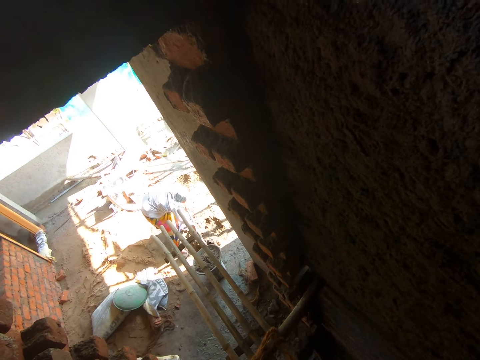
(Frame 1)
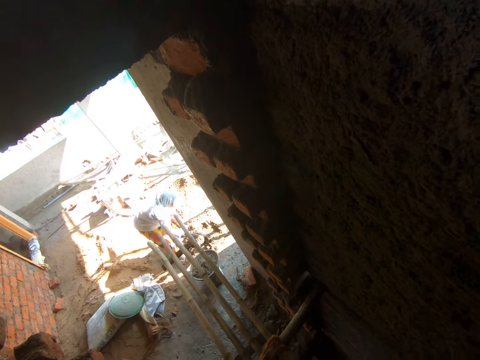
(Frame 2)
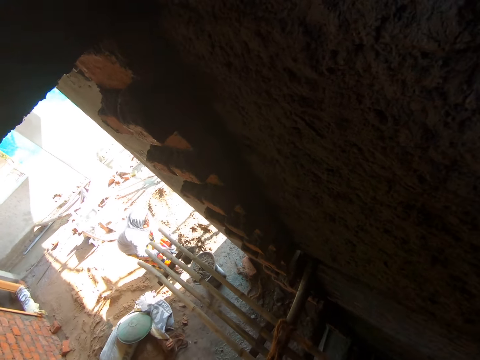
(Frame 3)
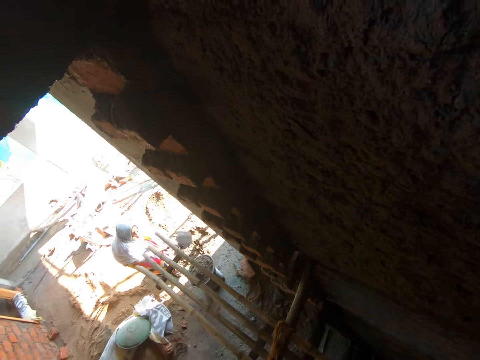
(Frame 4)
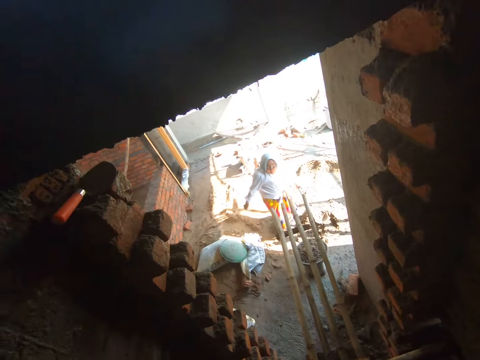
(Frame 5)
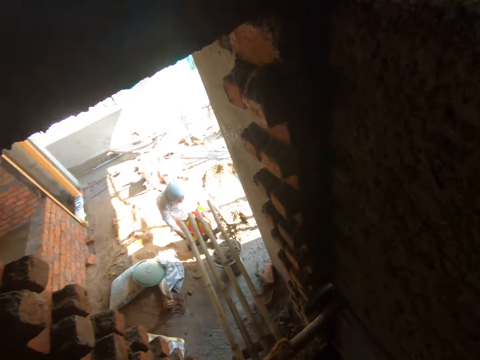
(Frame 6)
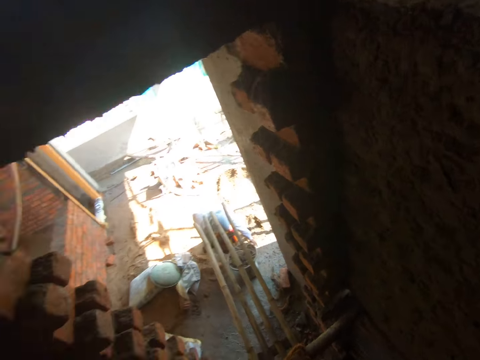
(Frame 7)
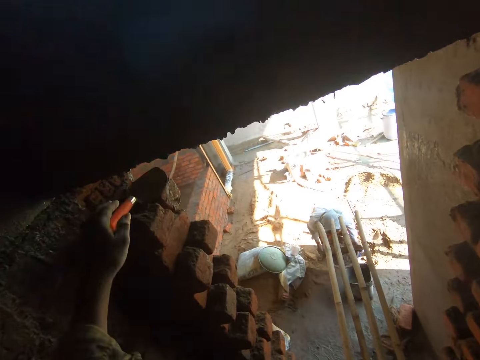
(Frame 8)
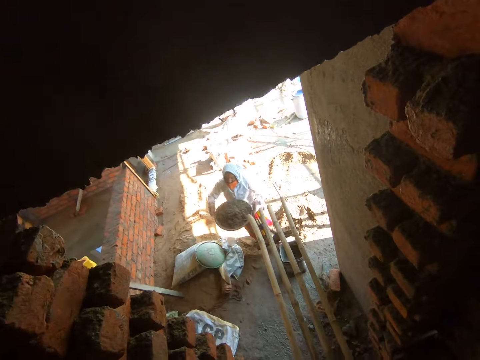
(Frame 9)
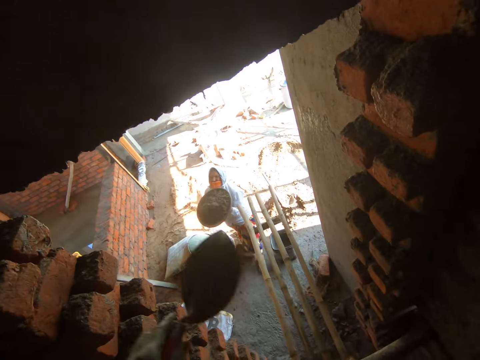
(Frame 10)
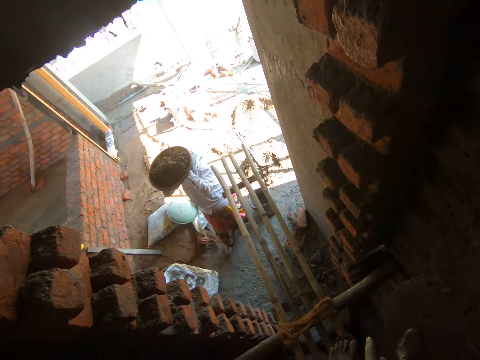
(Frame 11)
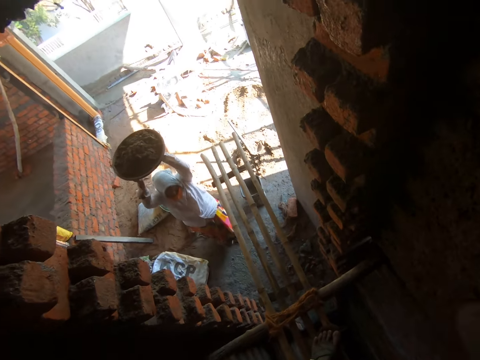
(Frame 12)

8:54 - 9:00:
The woman takes sand from the ground with the hoe in both hands, pours the sand in the hoe into the pan on the bucket with both hands, places the hoe in both hands on the ground, and lifts the pan from the bucket with both hands. The camera wearer removes the trowel from the top of the brick with his left hand. He passes the trowel from his left hand to his right hand.

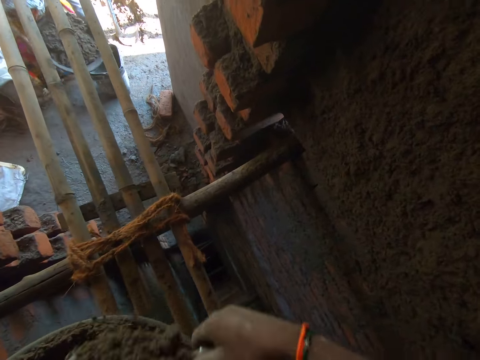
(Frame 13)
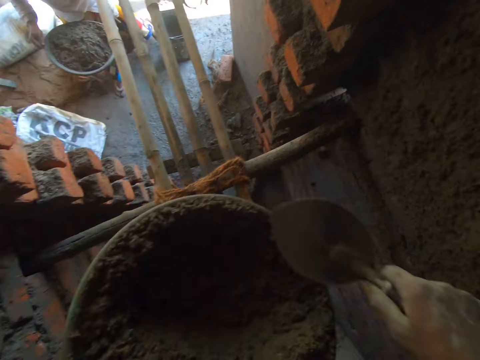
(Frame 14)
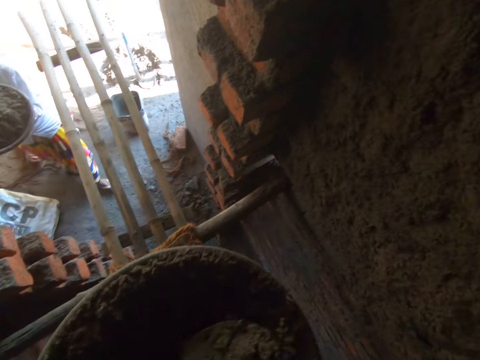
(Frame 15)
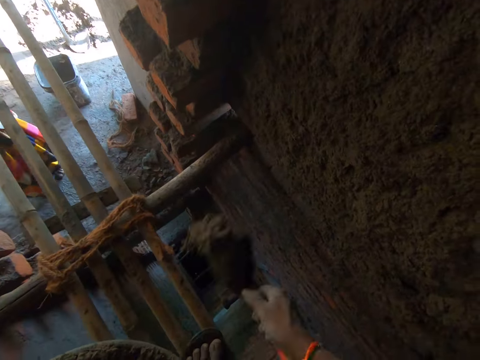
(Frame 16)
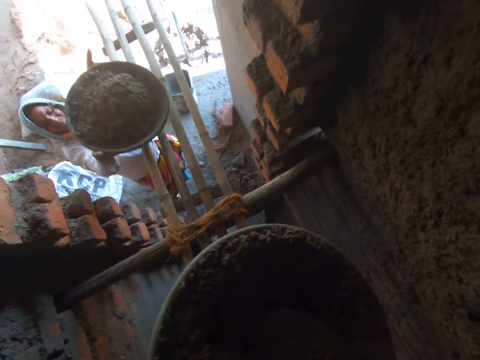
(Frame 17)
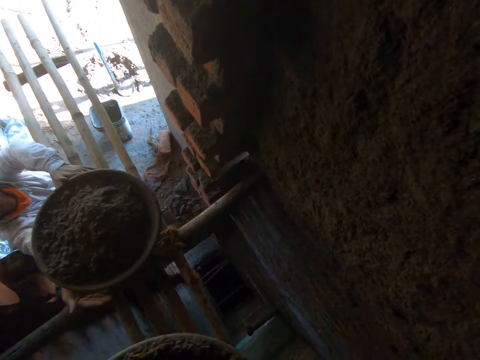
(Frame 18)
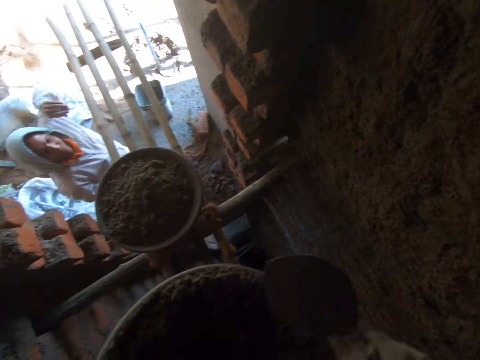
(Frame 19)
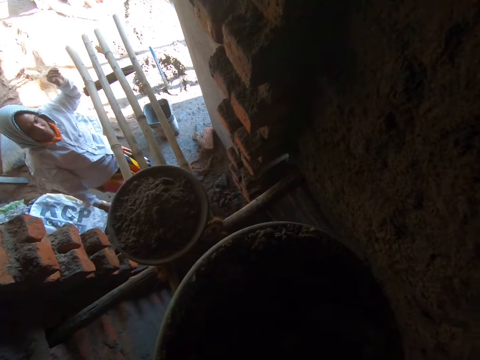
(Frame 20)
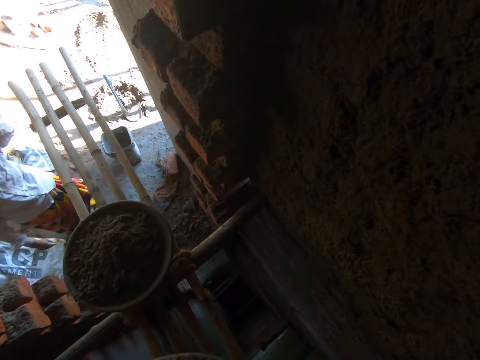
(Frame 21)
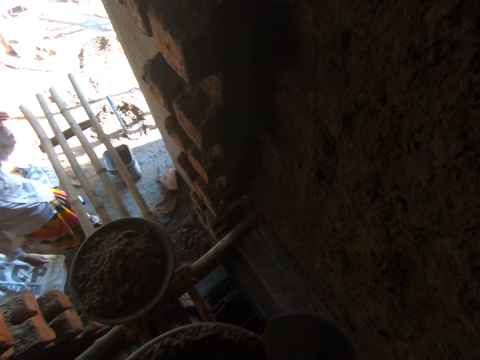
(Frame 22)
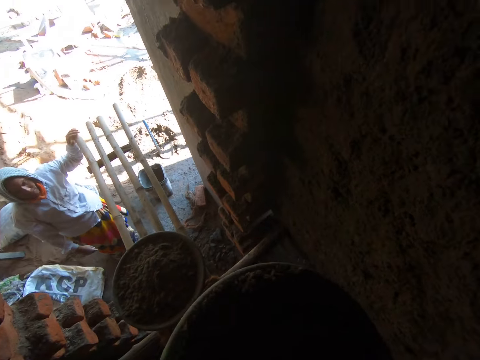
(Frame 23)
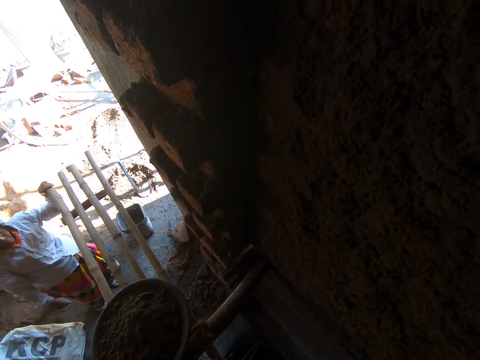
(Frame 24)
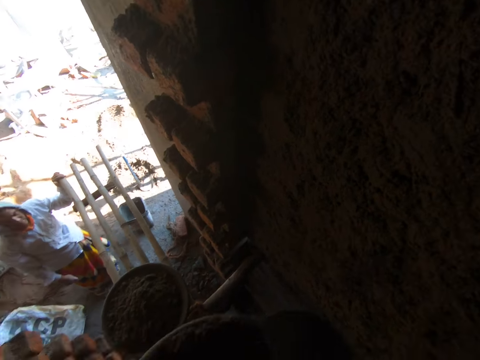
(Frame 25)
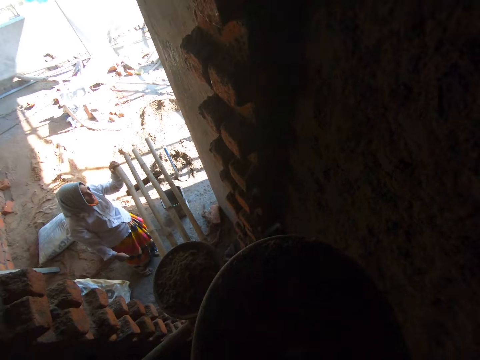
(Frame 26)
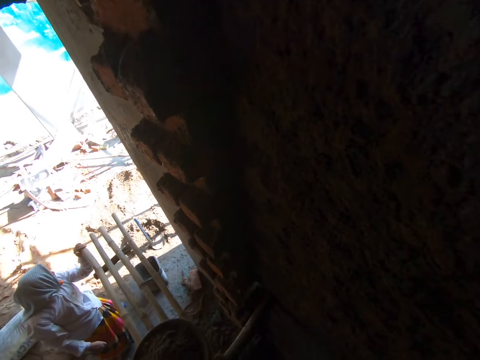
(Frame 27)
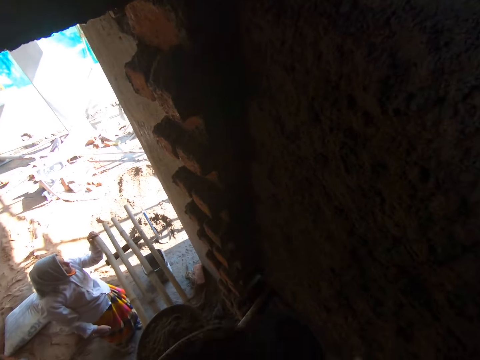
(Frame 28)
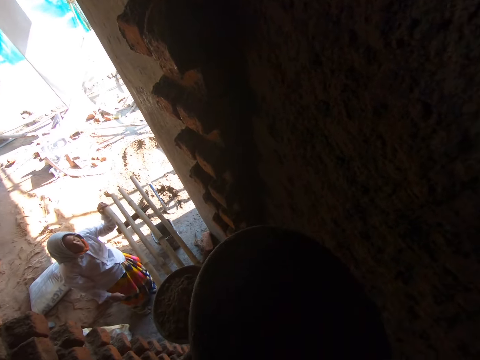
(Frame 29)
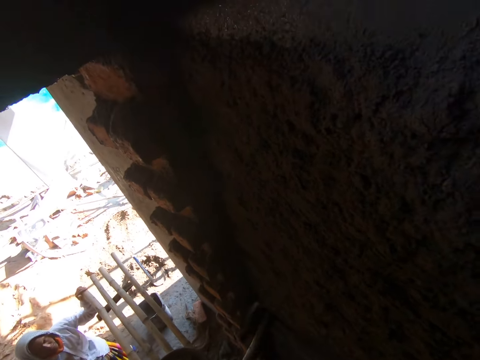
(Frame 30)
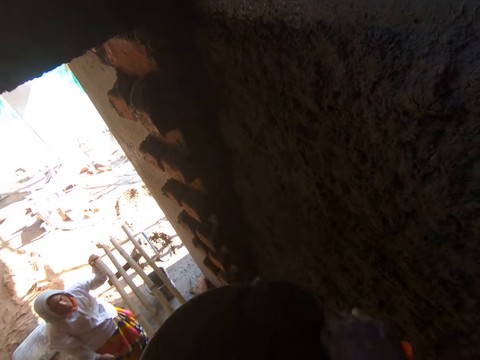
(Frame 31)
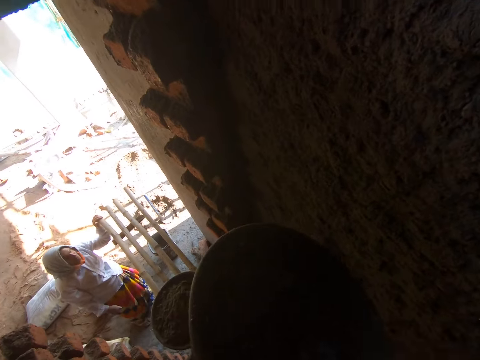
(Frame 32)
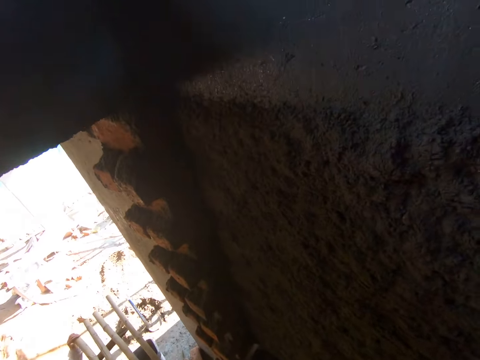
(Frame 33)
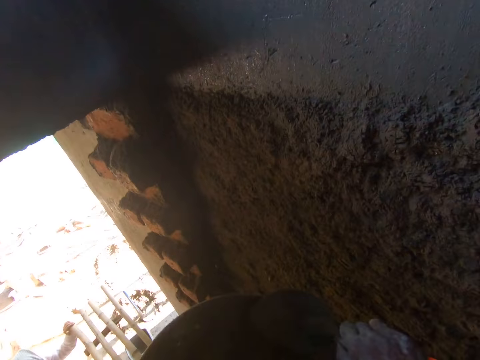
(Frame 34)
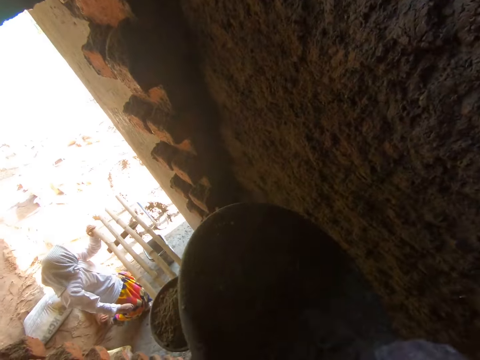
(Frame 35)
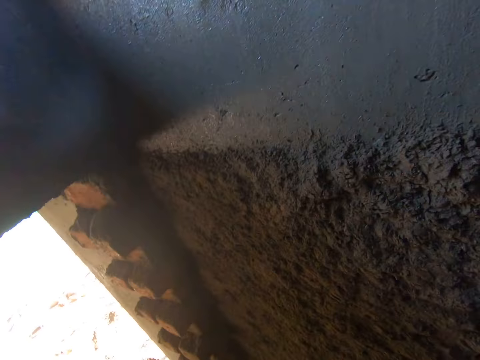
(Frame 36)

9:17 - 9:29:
The camera wearer scoops the concrete sand with a trowel and pours the concrete sand on the wall. They scoop the concrete sand with the trowel. The woman puts a head pan full of mortar on a bamboo scaffolding with her hands. The camera wearer pours the concrete sand on the wall. The woman drops her hand. The camera wearer scoops the concrete sand with the trowel, pours the concrete sand on the wall, and scrapes the basin. The woman stands aside. The camera wearer scoops the concrete sand with the trowel, pours the concrete sand on the wall, and scrapes the basin. They pour the concrete sand on the wall and scrape the basin with the trowel. They pour the concrete sand on the wall, scoop the concrete sand with the trowel, pour the concrete sand on the wall, and scrape the basin with the trowel.

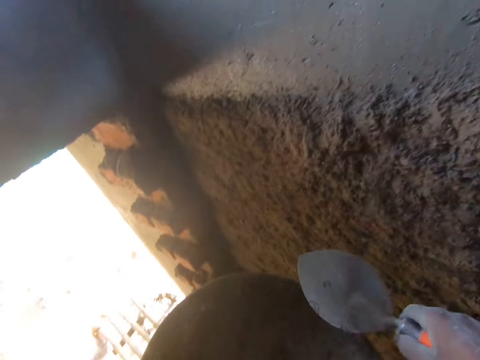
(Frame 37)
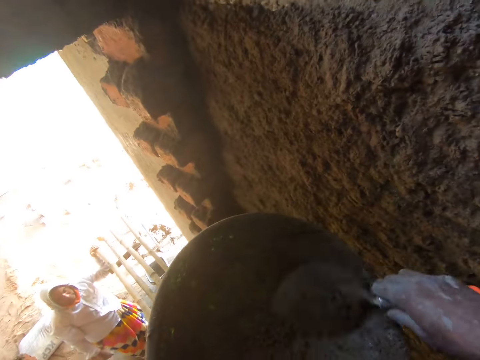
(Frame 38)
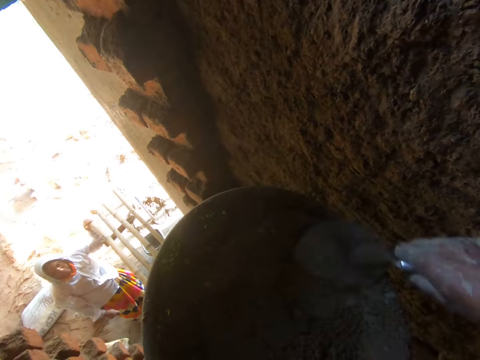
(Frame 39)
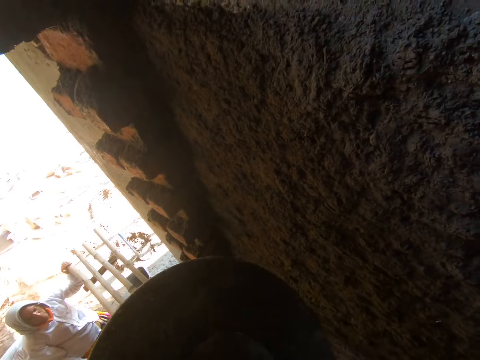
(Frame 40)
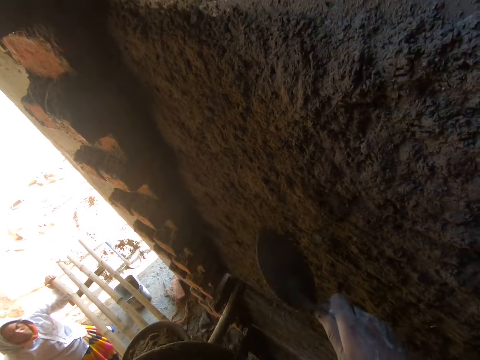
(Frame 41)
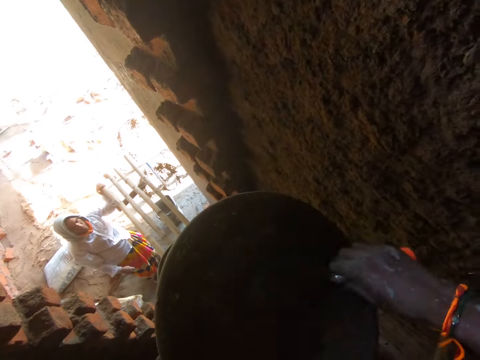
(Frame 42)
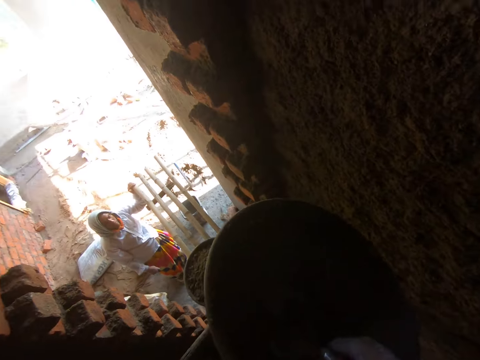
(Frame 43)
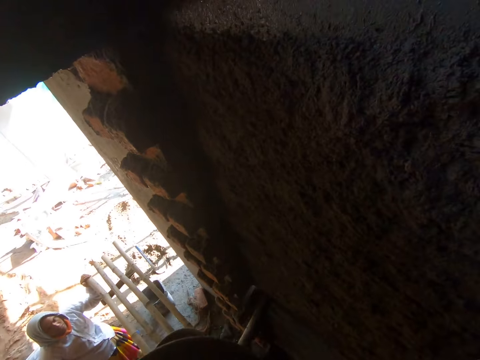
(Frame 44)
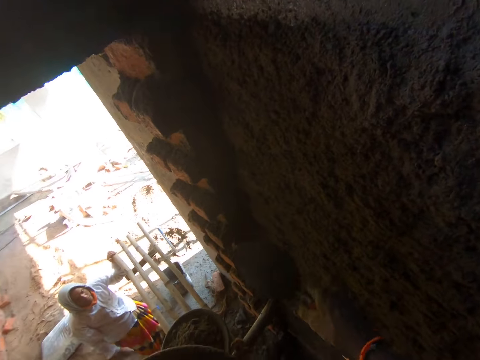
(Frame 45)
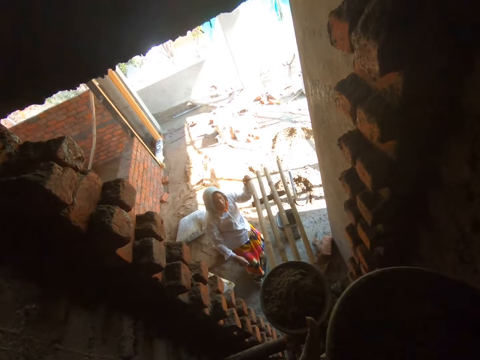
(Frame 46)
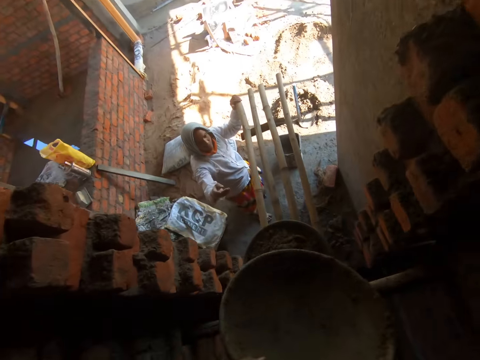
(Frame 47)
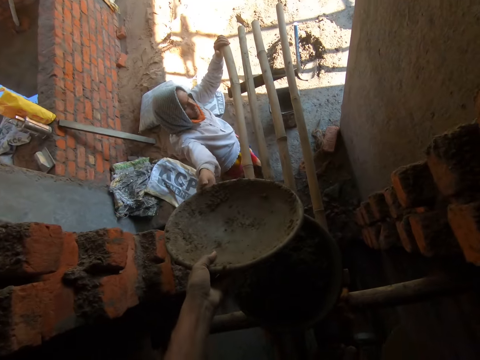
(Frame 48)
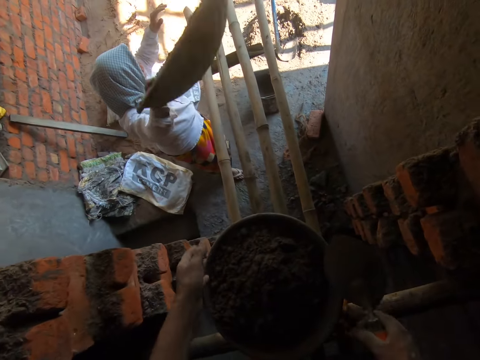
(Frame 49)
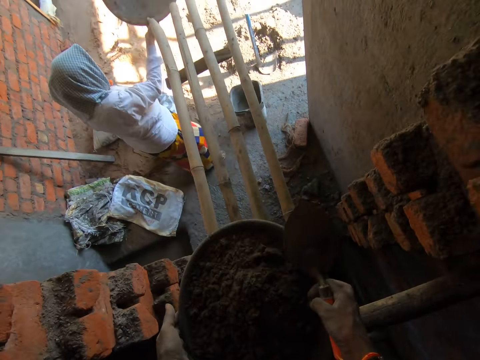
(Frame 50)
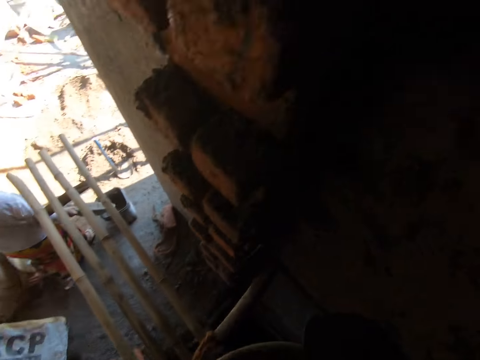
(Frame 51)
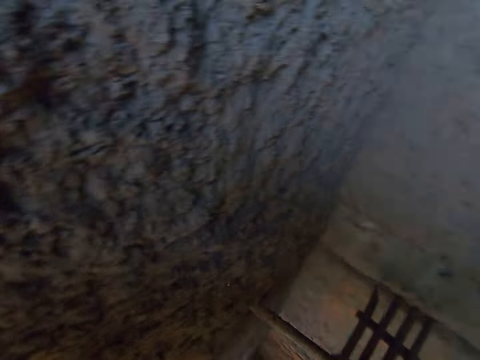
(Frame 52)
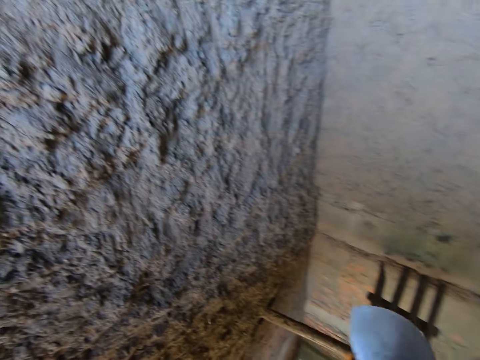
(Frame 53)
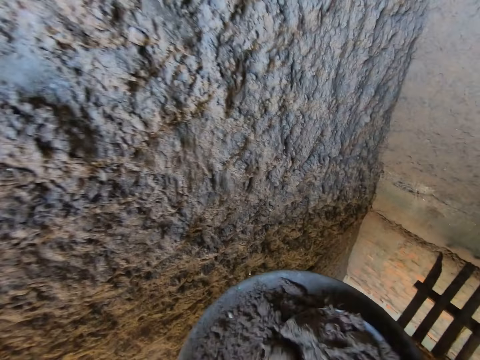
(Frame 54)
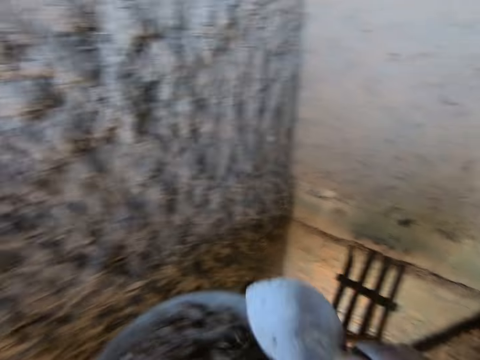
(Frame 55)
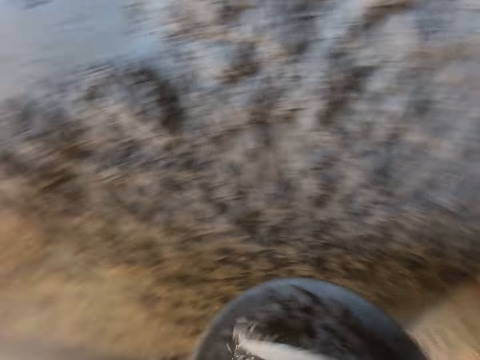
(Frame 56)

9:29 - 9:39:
The camera wearer pours the concrete sand on the wall and scrapes the basin with a trowel. He scoops the concrete sand with the trowel, pours the concrete sand on the wall, and scrapes the basin with the trowel. He scoops the concrete sand with the trowel, pours the concrete sand on the wall, and holds the basin. He passes the head pan or basin to the woman with his left hand. The woman takes the basin. The camera wearer carries the head pan full of mortar from the bamboo scaffolding with his hands. He holds the basin and lifts the basin. He throws mortar from the head pan on the wall with the hand trowel in his right hand.
